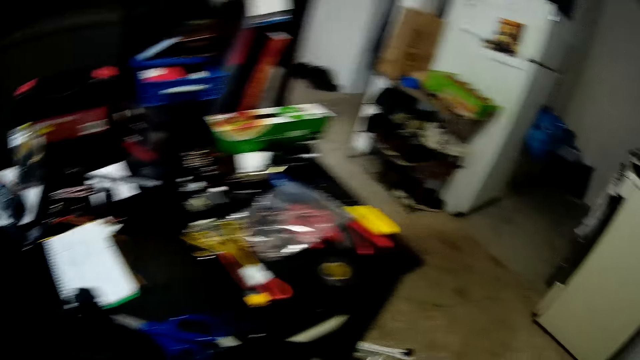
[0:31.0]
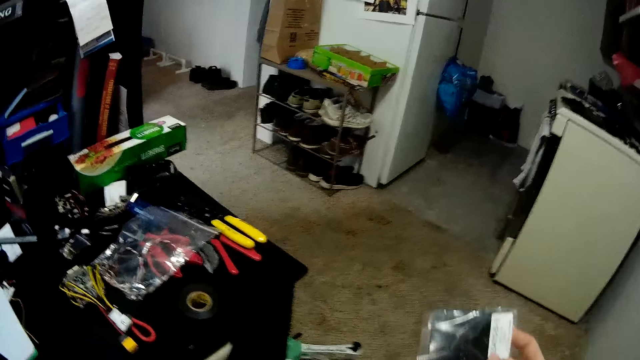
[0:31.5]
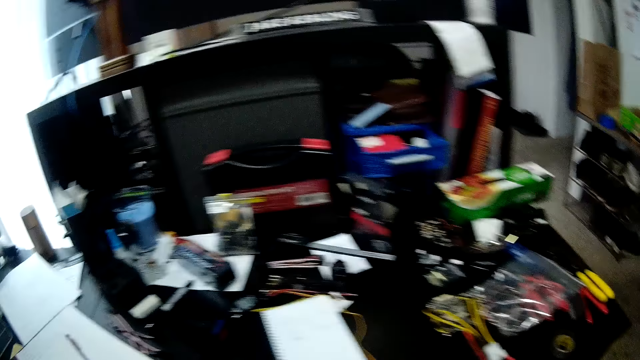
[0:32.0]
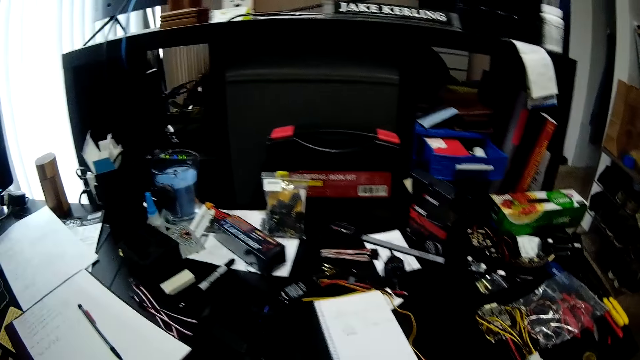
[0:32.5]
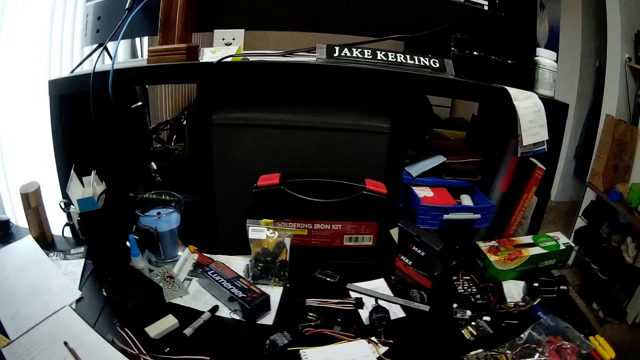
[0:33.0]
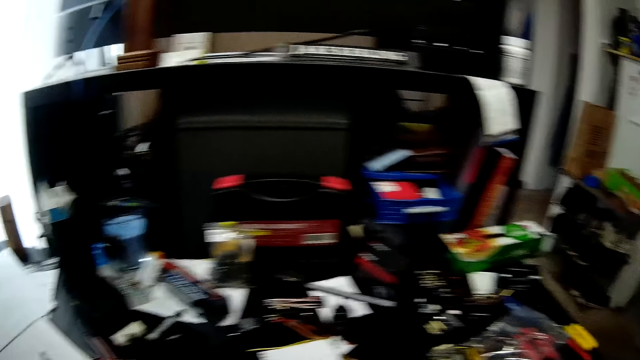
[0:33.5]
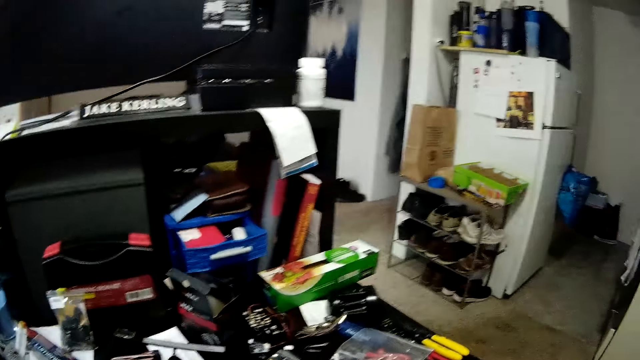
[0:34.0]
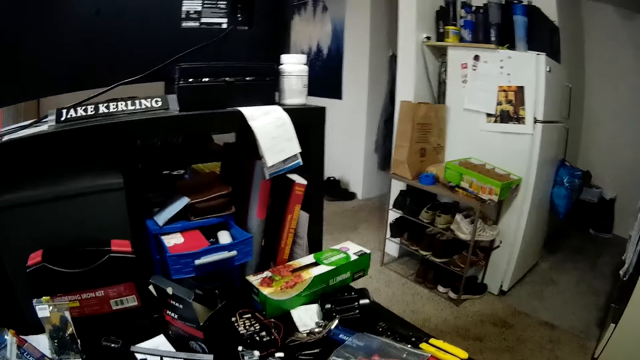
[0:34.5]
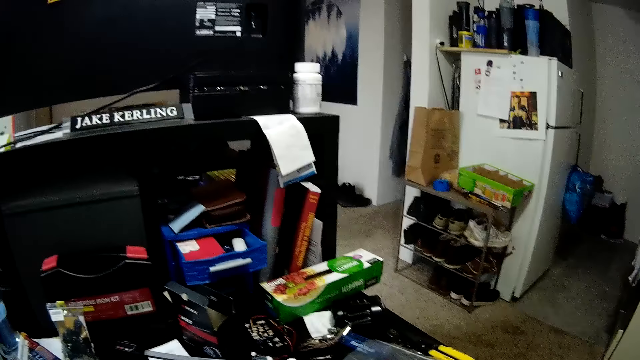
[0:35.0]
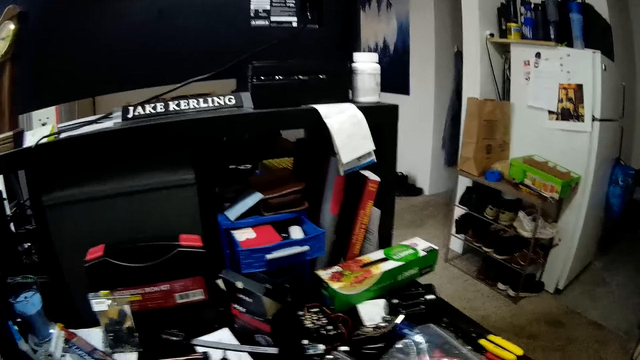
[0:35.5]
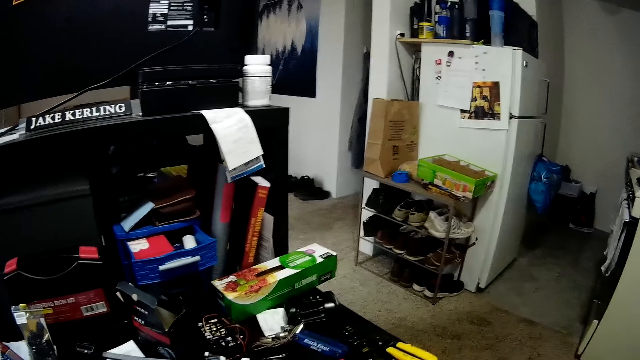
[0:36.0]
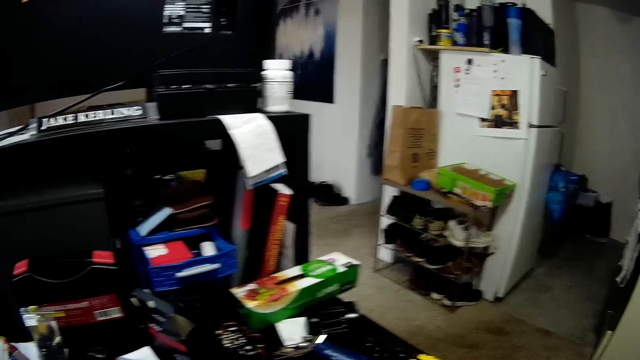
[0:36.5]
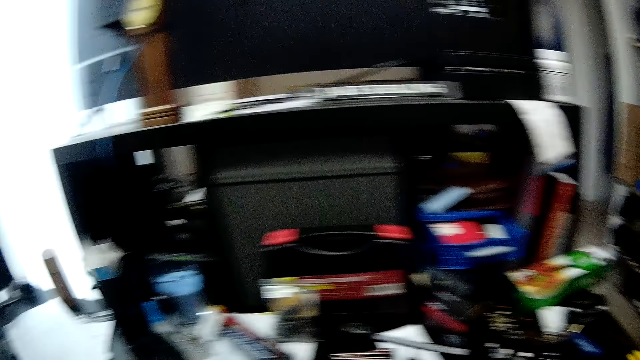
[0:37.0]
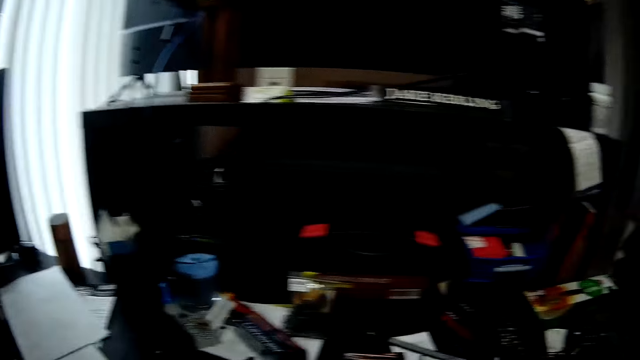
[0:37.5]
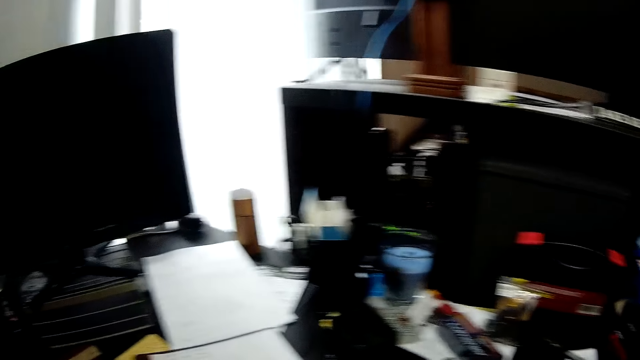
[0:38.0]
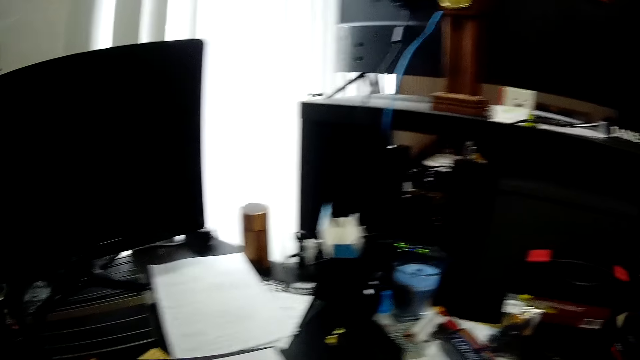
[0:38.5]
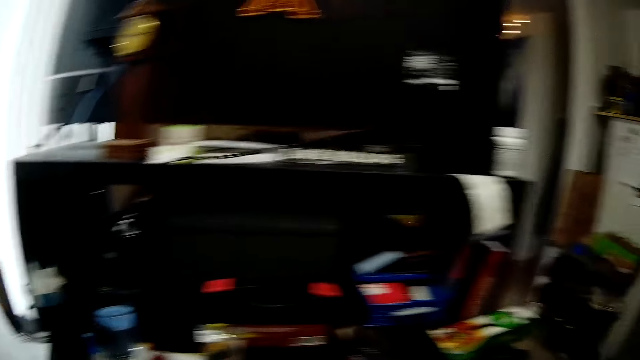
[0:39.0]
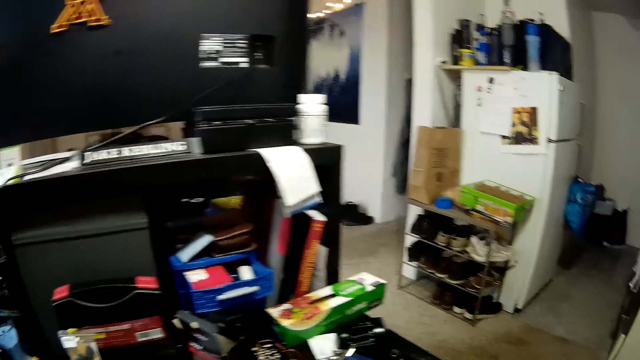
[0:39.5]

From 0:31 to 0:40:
The camera wearer holds a nylon paper. They look around. They hold the nylon paper. They look around. They move something on the table. They look around. They pick up a zipper bag on the table. They look around.

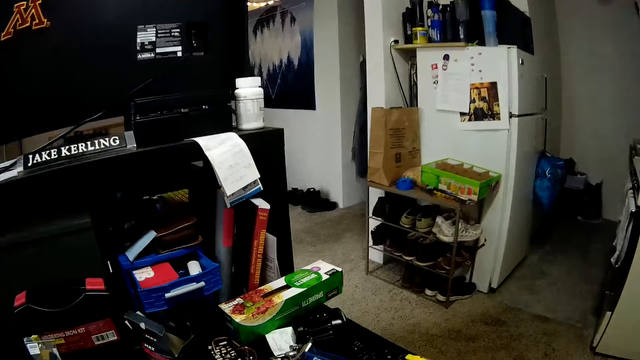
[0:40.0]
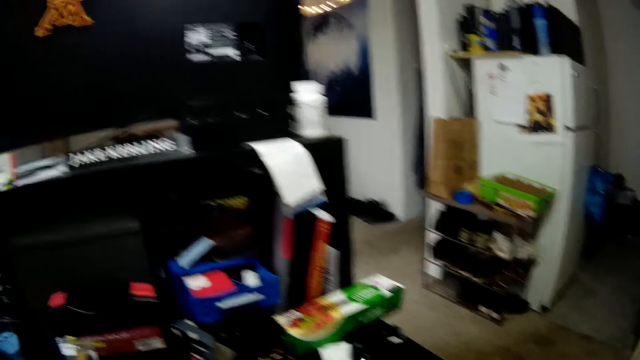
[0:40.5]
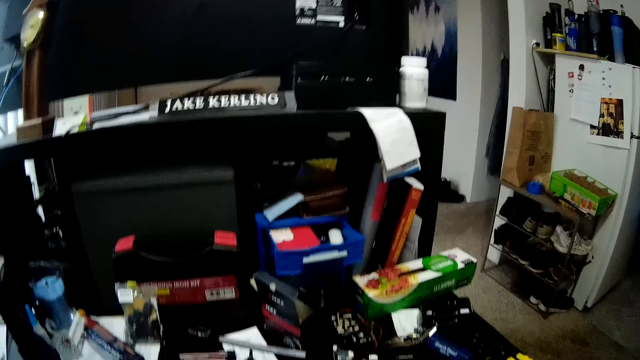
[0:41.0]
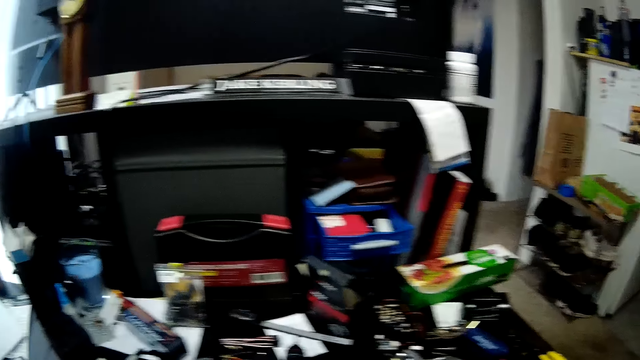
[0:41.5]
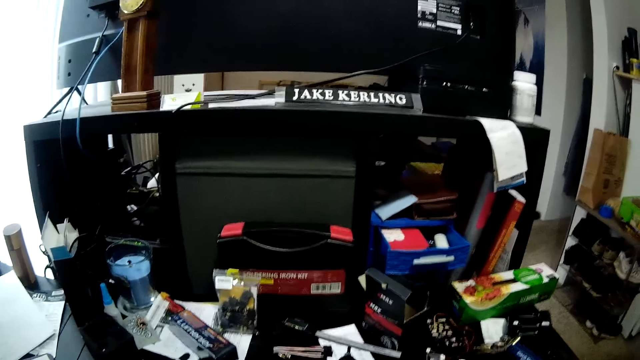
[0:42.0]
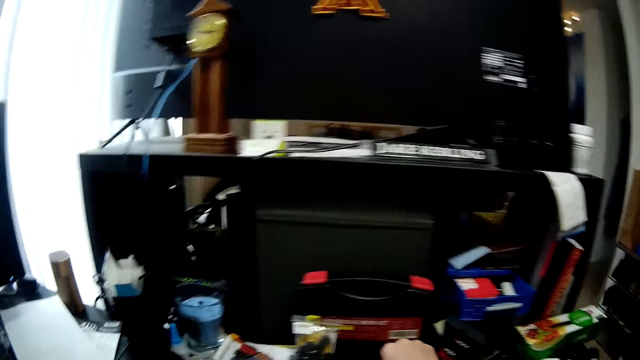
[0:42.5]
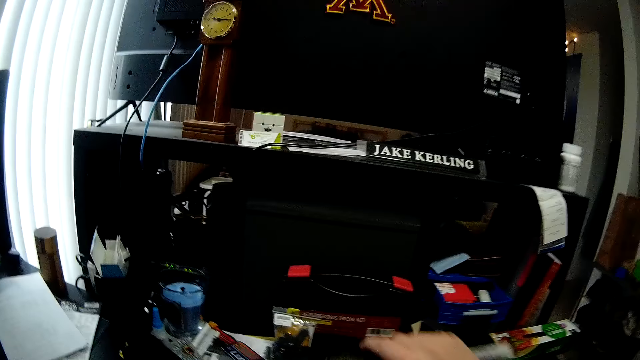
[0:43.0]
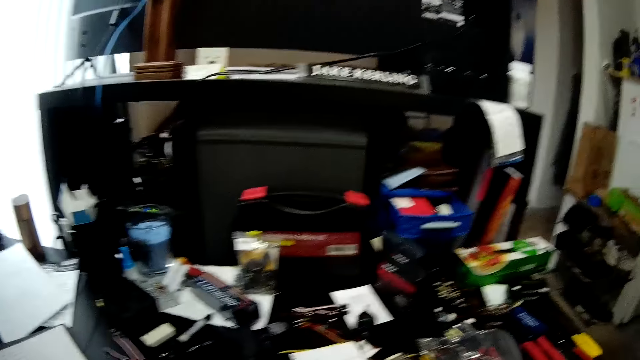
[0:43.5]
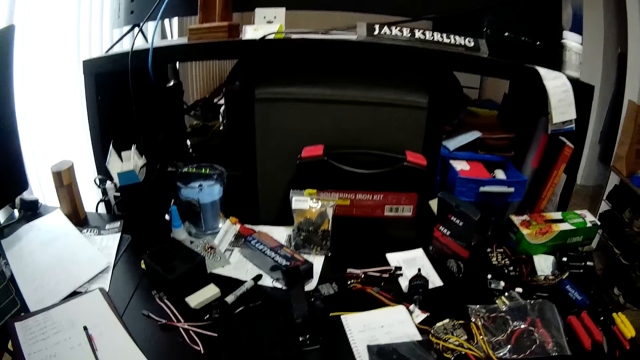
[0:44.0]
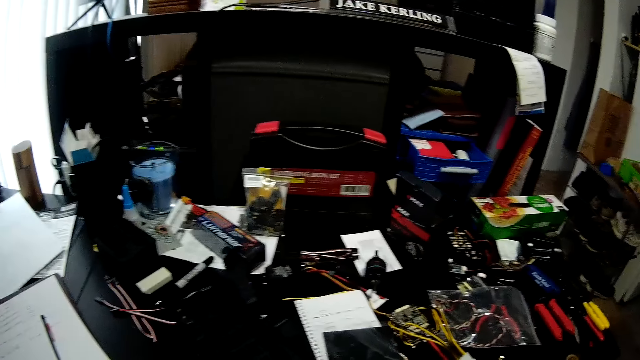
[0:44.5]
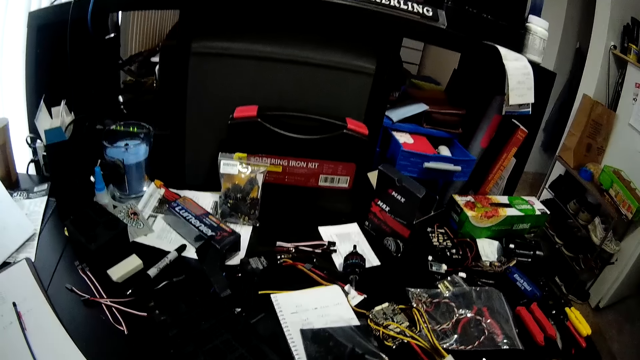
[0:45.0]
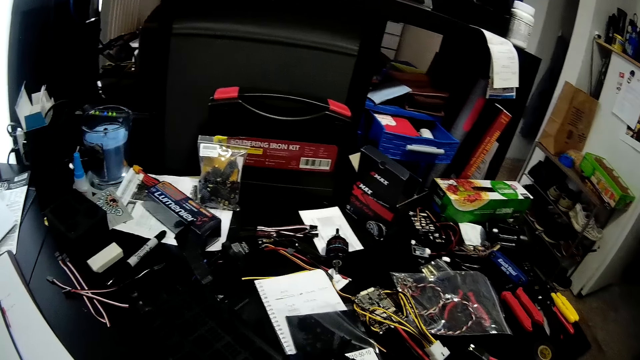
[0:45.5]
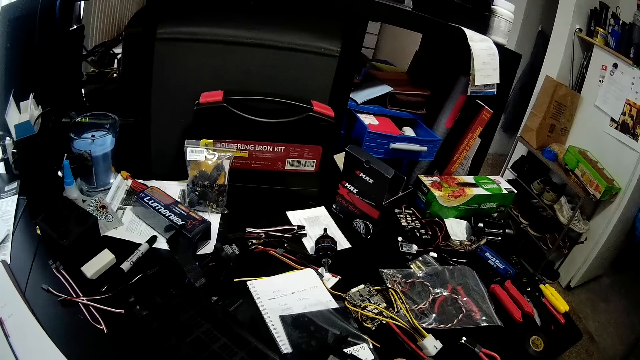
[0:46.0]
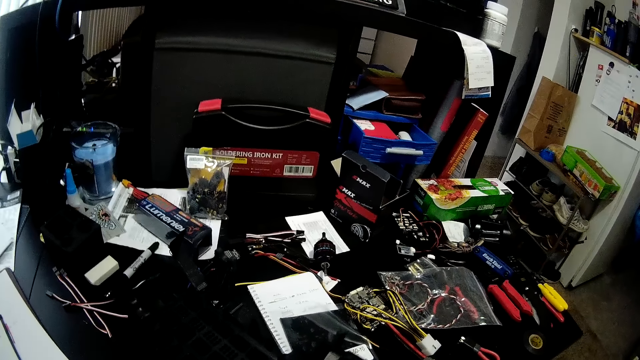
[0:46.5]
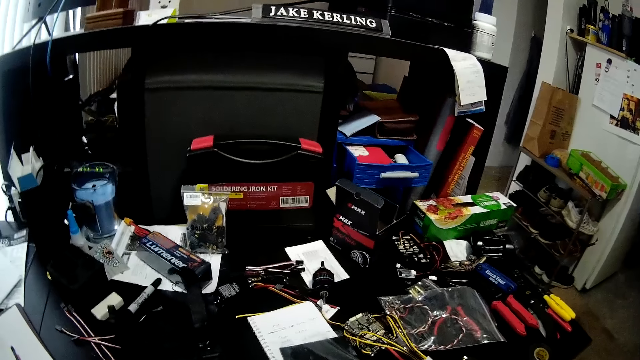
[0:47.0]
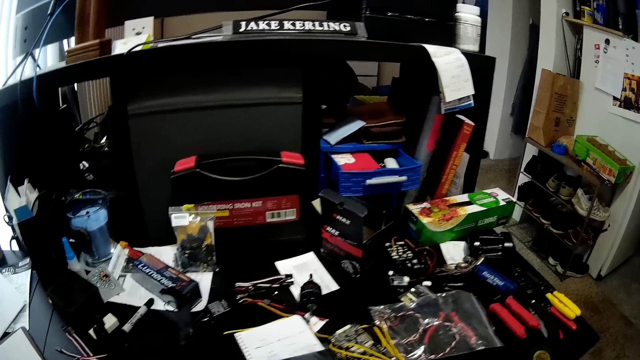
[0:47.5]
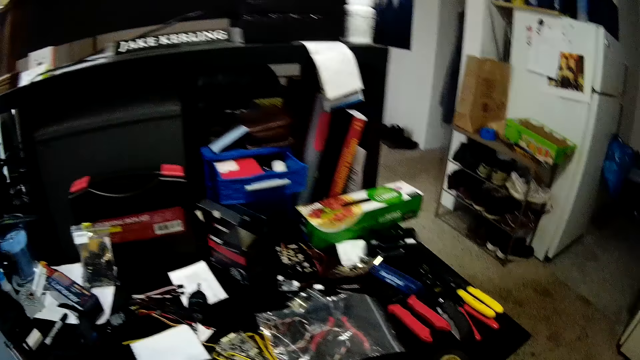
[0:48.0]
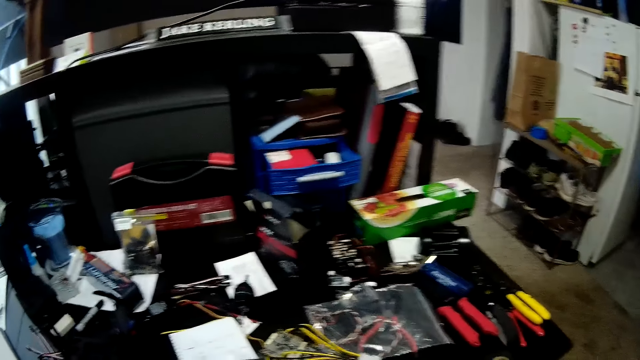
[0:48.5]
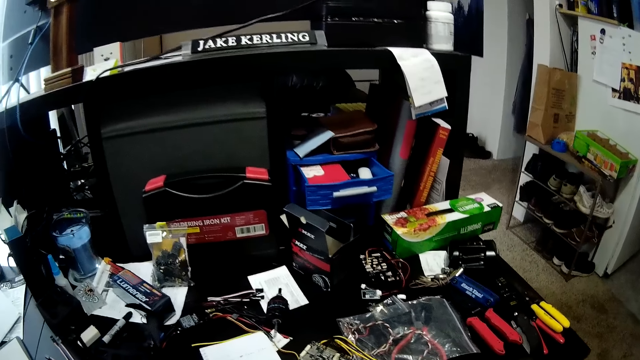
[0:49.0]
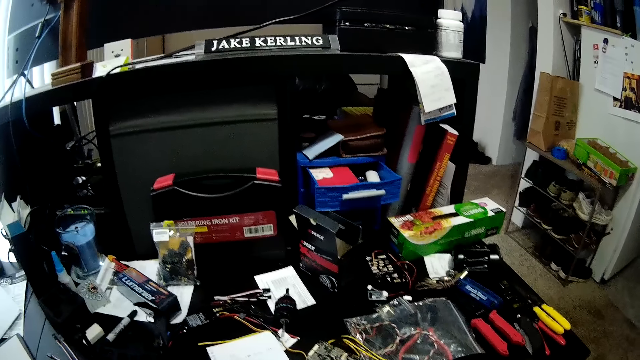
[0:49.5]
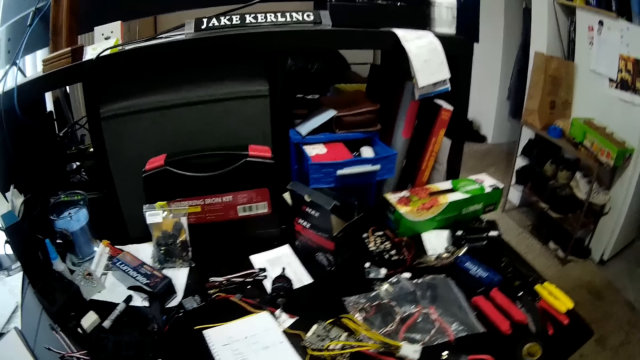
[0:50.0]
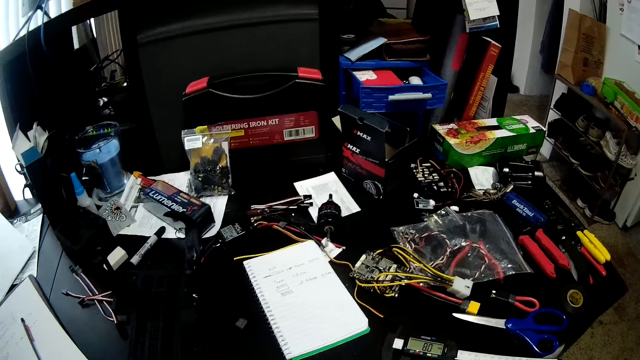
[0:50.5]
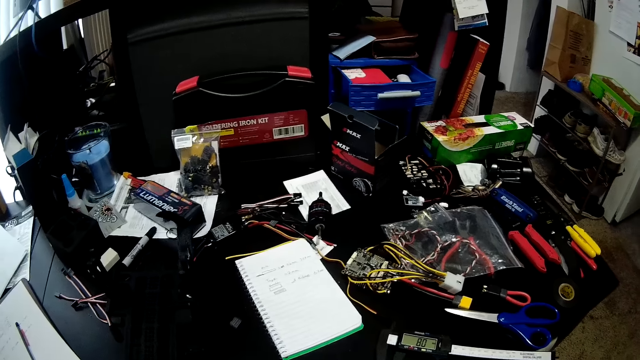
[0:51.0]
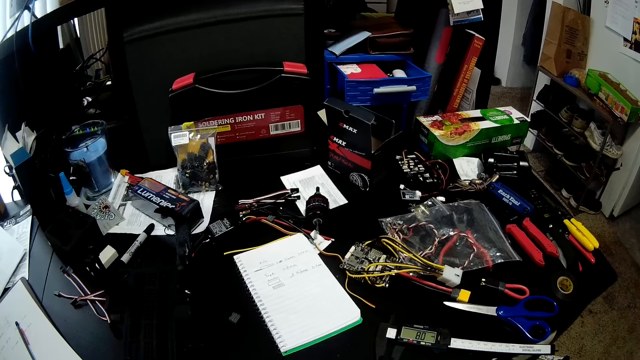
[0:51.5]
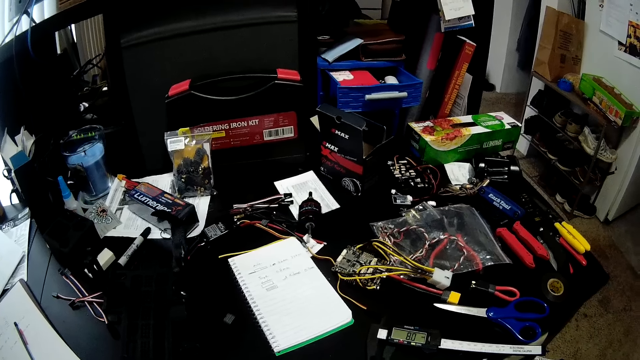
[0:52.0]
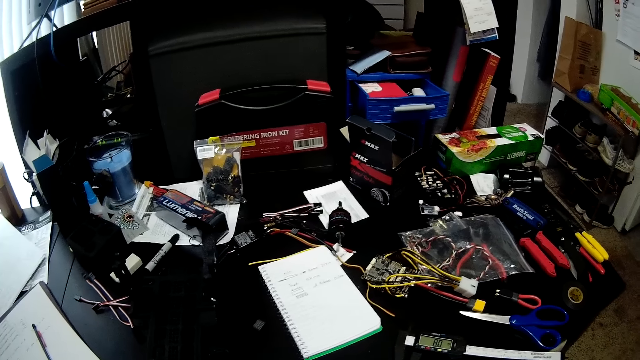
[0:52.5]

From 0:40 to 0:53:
The camera wearer picks up a digital caliper on the table. They look around the worktable. They hold the digital caliper, move something on the table, and look around. They move a zipper bag on the table. They look around.
